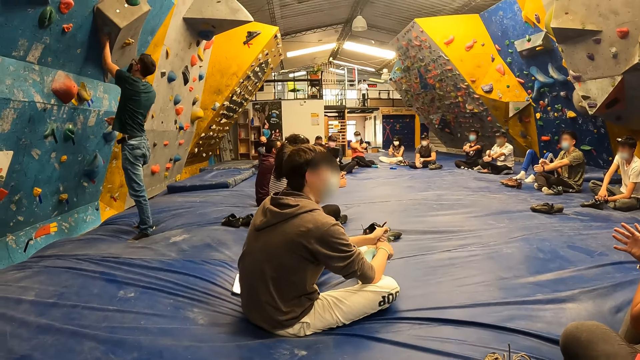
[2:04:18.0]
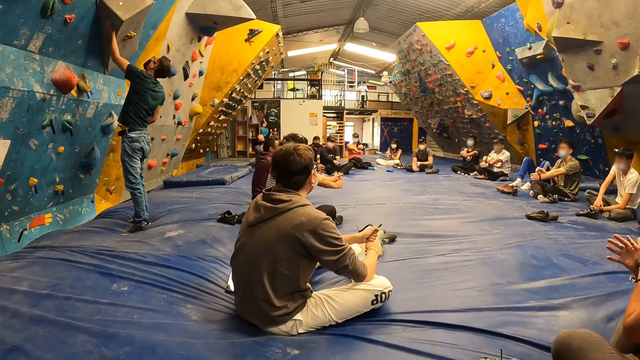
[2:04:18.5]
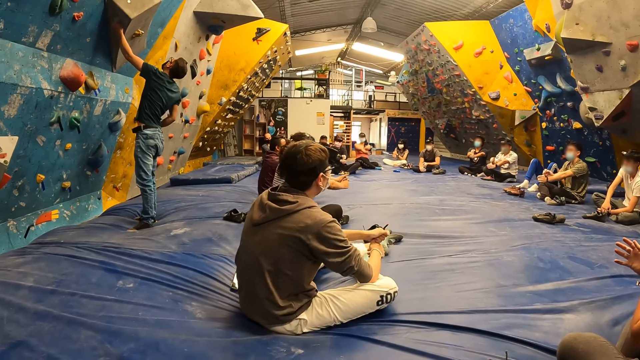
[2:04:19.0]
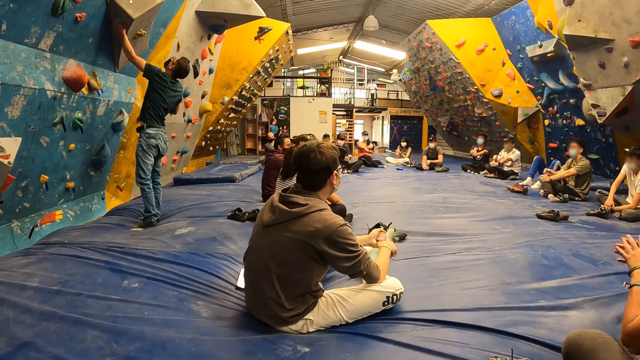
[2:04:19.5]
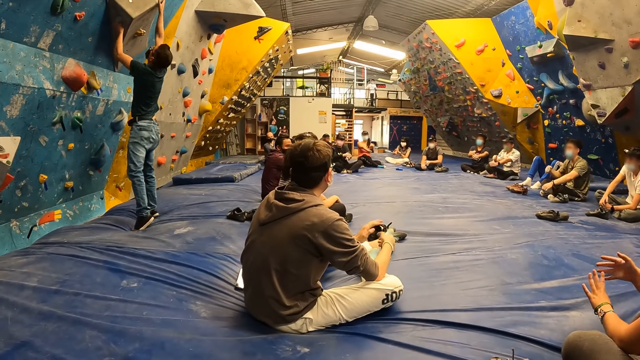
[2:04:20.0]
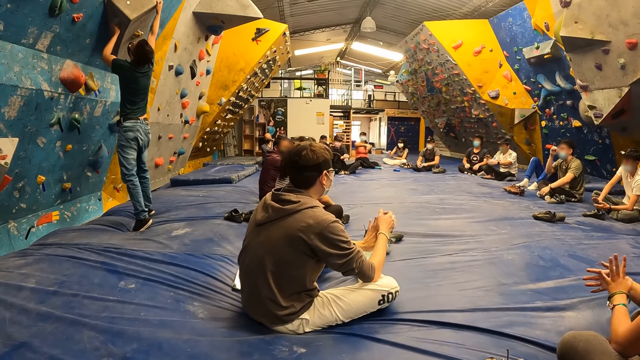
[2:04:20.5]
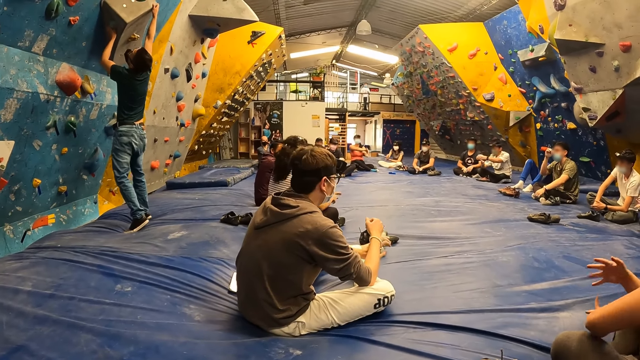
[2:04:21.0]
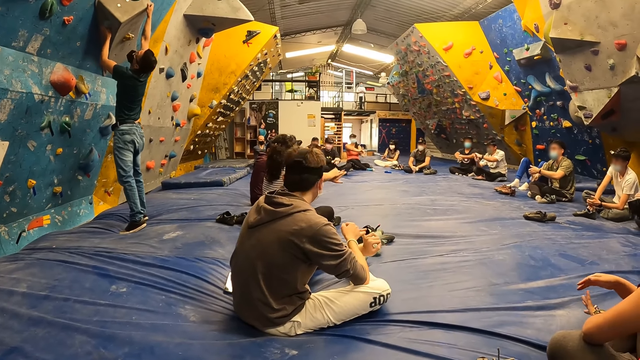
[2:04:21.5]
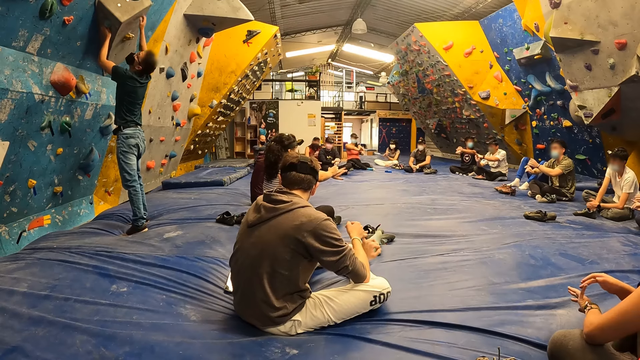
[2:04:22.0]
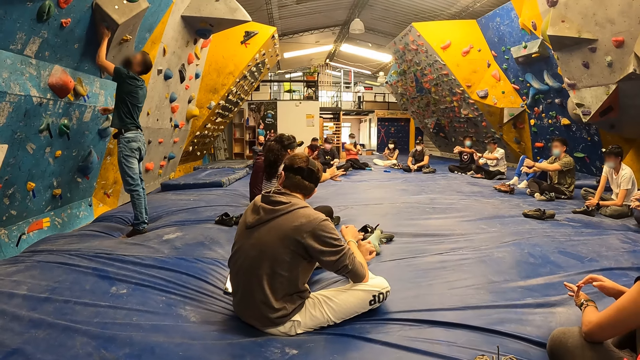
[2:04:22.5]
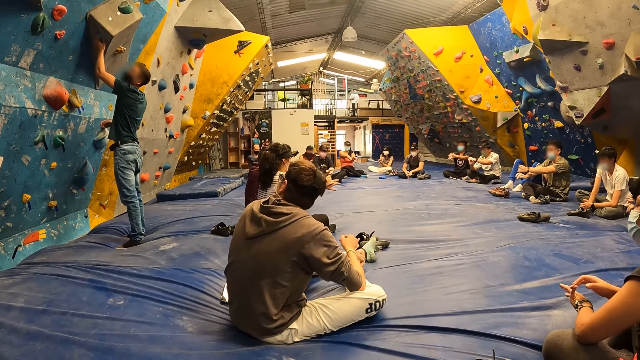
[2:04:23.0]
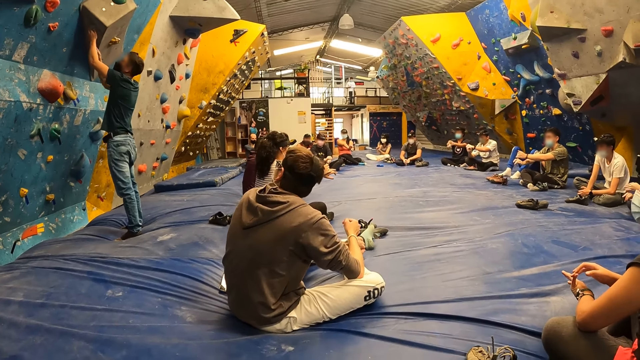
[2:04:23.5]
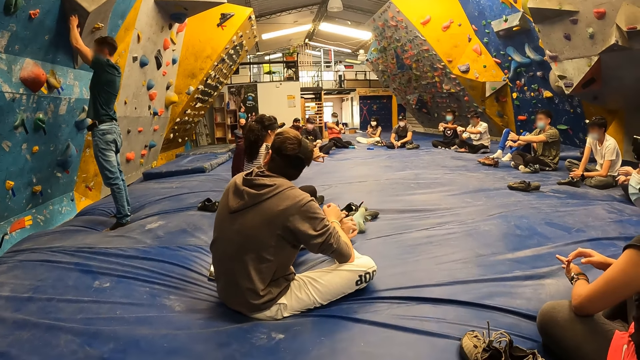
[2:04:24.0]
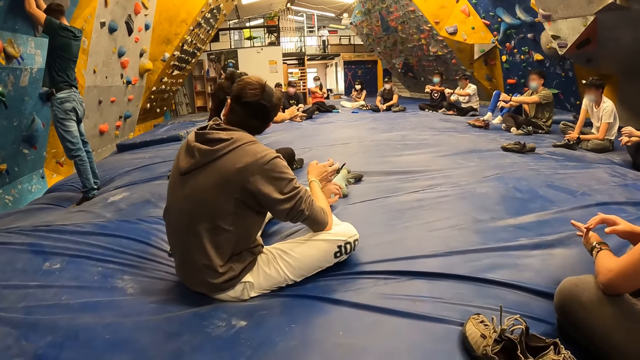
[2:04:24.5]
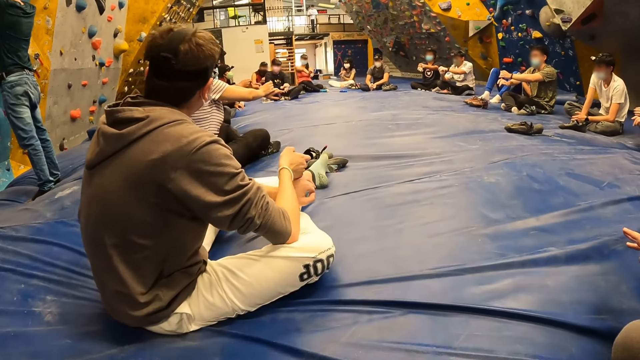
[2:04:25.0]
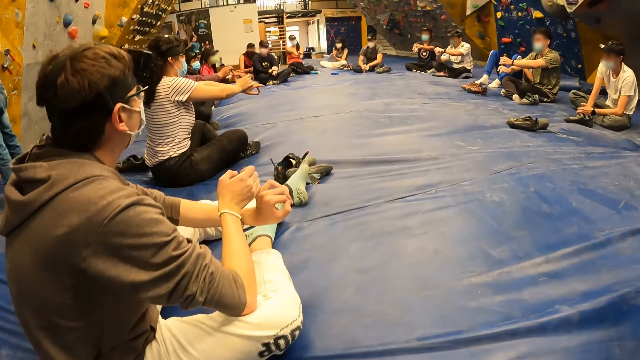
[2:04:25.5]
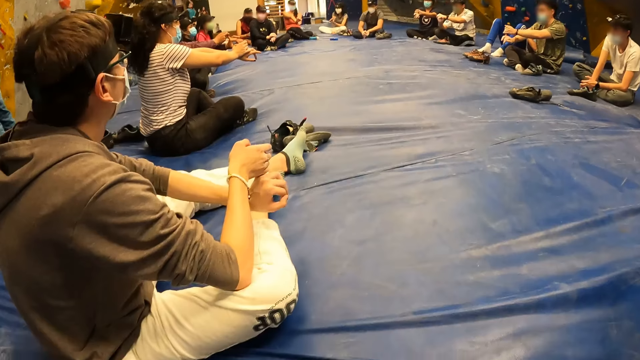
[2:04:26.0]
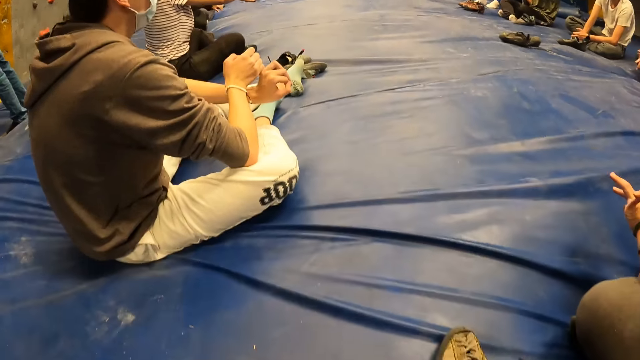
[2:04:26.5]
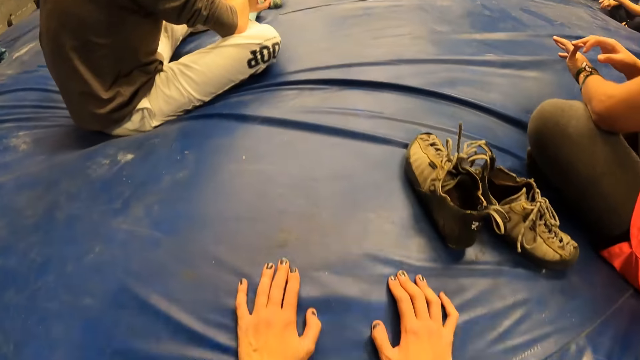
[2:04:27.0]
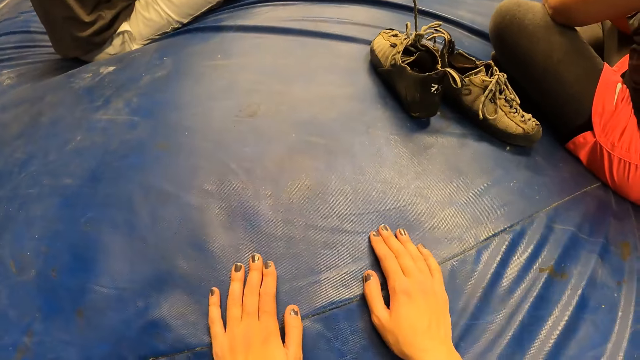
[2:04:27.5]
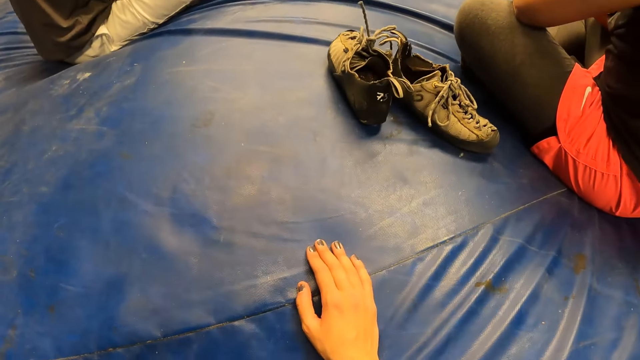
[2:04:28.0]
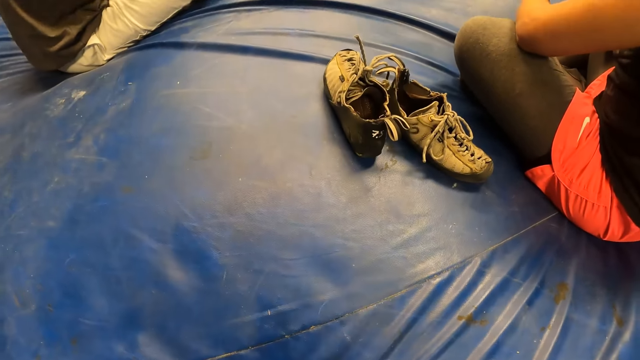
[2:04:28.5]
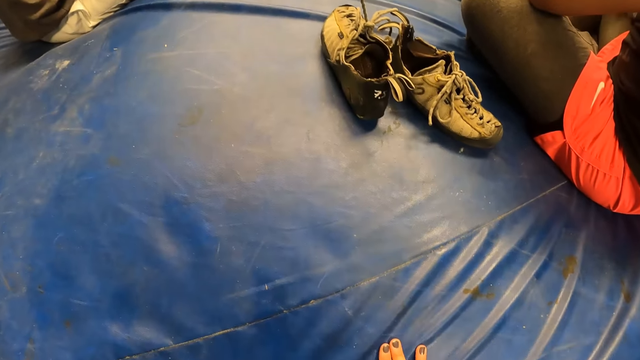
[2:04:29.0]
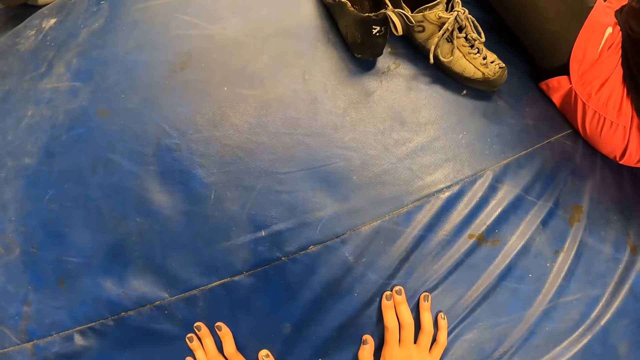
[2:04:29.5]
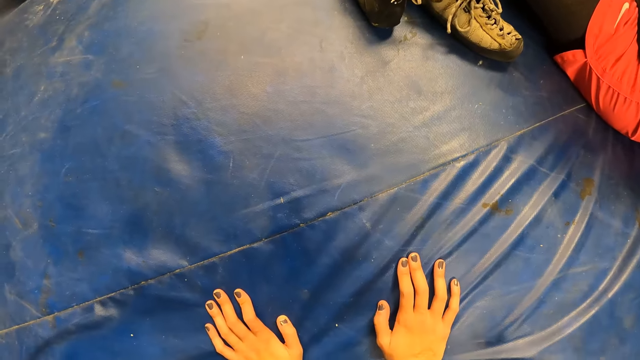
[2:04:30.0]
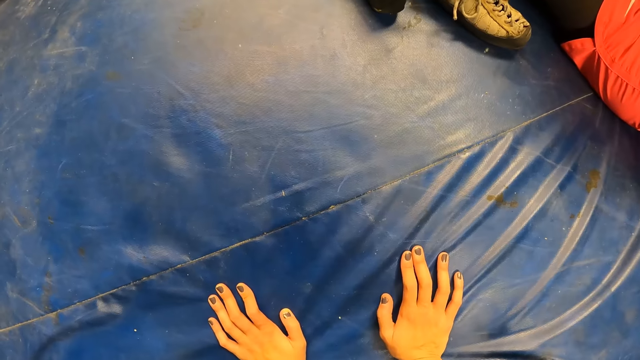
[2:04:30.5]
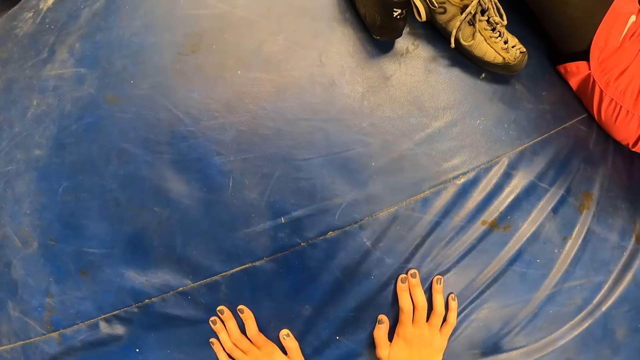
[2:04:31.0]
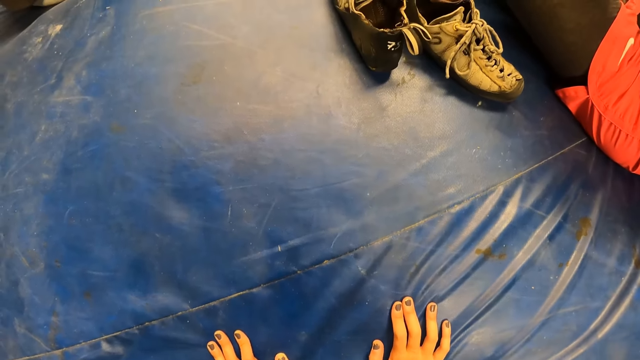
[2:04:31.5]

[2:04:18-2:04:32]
The man holds the bouldering wall with his left hand. The man holds the bouldering wall with both hands. The camera wearer leans forward. They gaze at the surface. They withdraw their hands. They rest on the floor with both hands. They lean backwards with both hands on the floor. They gaze at the surface. They look at their hands.

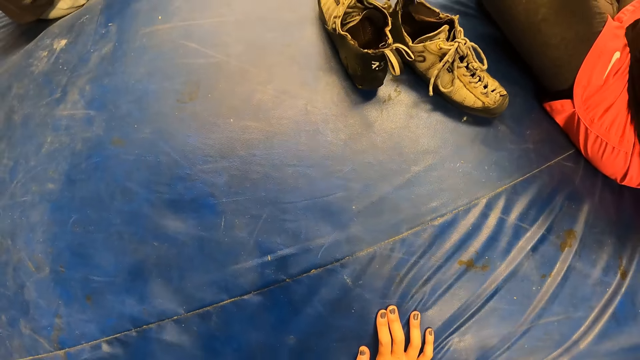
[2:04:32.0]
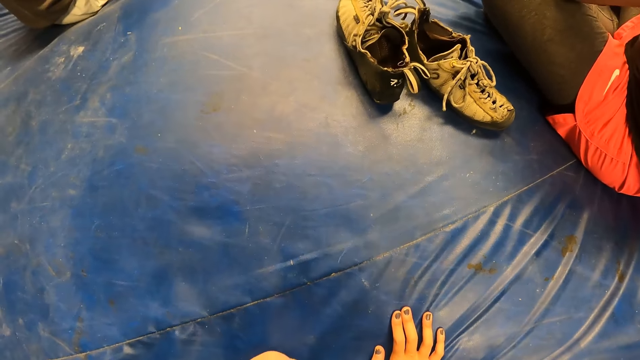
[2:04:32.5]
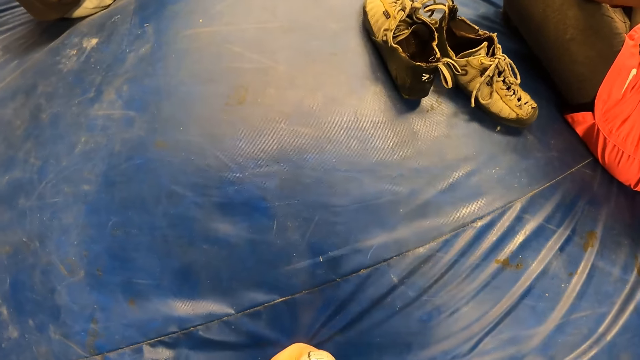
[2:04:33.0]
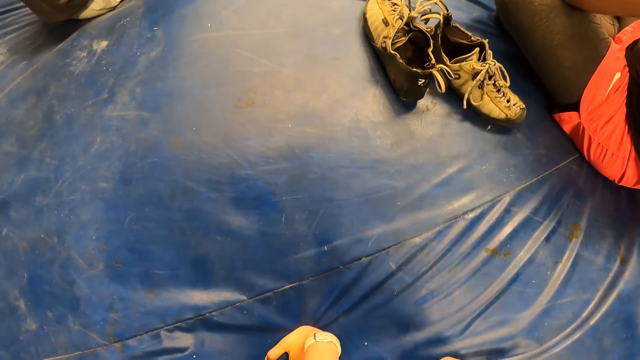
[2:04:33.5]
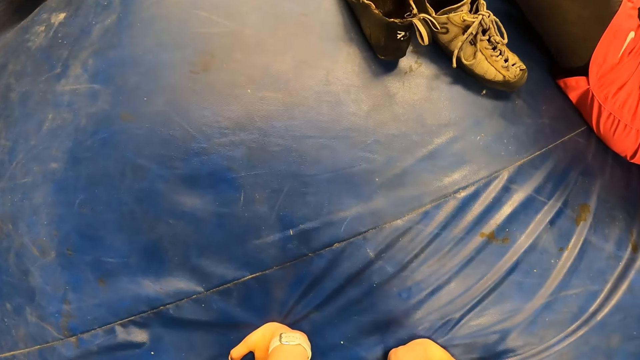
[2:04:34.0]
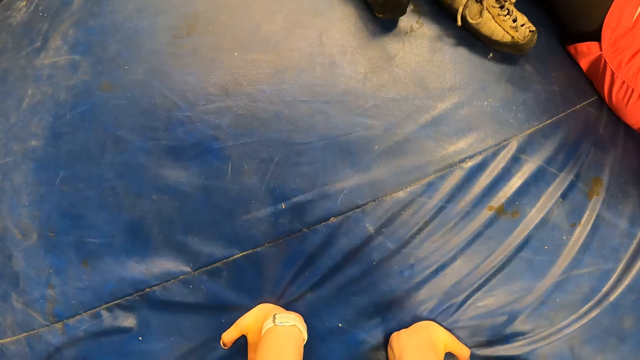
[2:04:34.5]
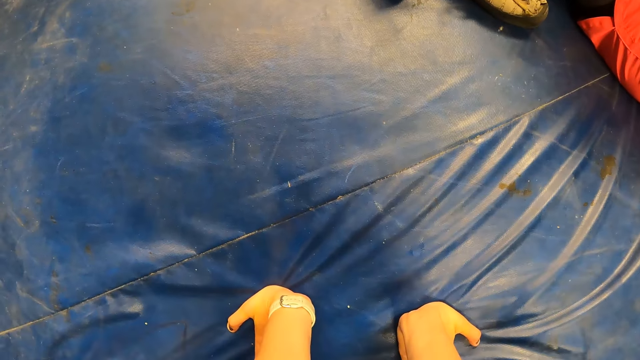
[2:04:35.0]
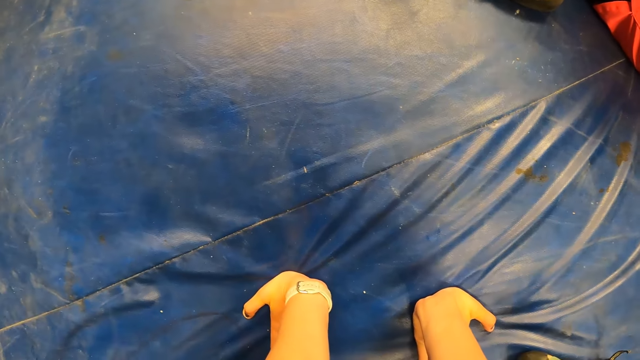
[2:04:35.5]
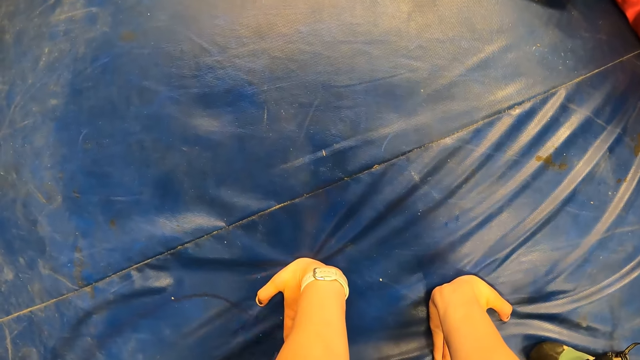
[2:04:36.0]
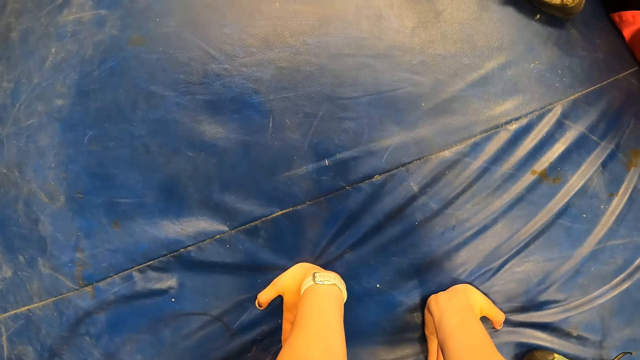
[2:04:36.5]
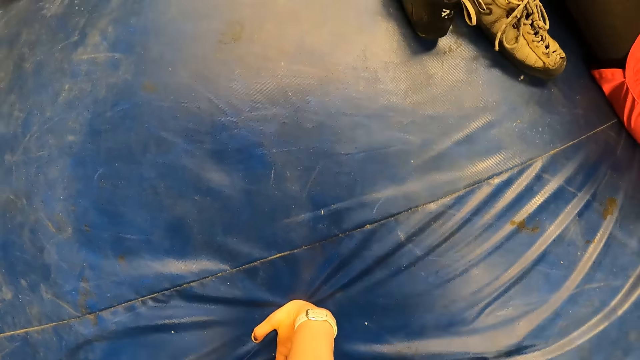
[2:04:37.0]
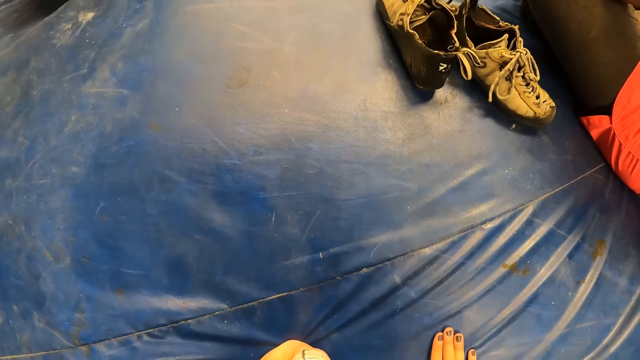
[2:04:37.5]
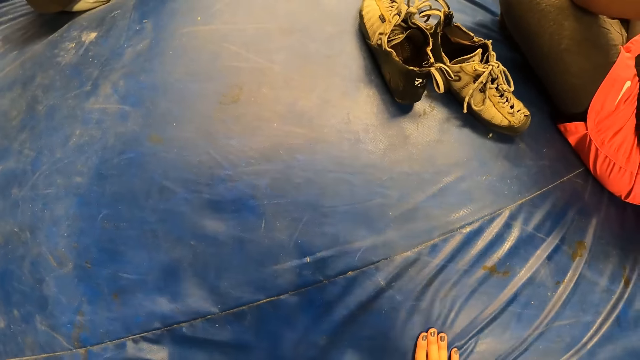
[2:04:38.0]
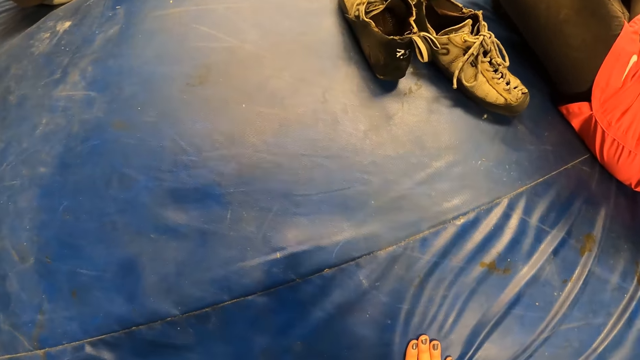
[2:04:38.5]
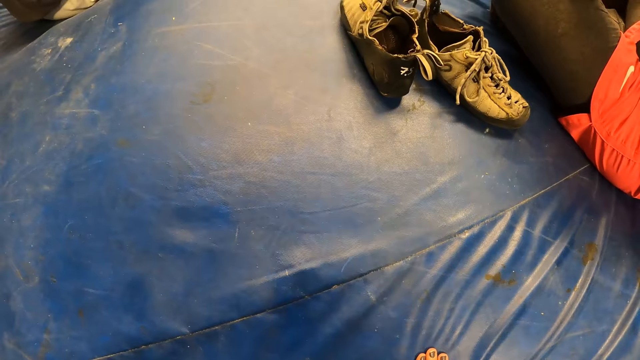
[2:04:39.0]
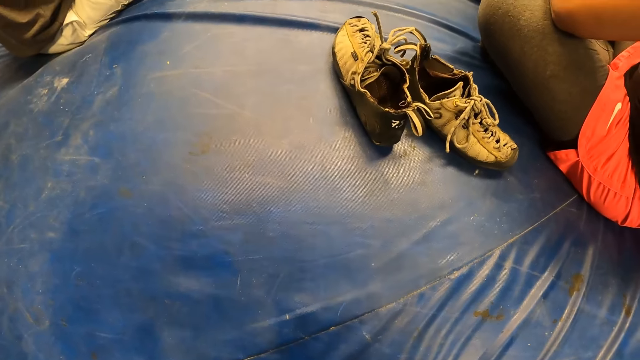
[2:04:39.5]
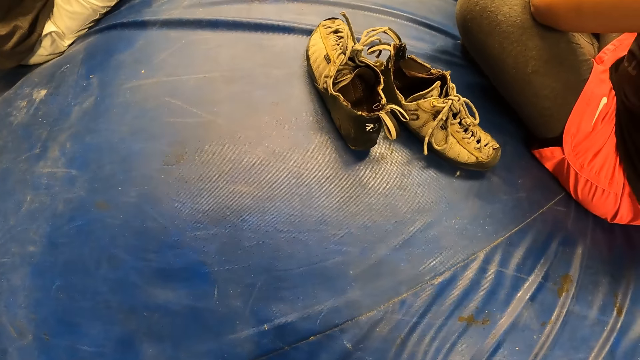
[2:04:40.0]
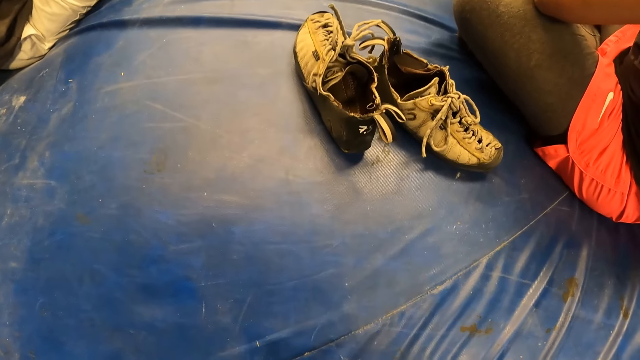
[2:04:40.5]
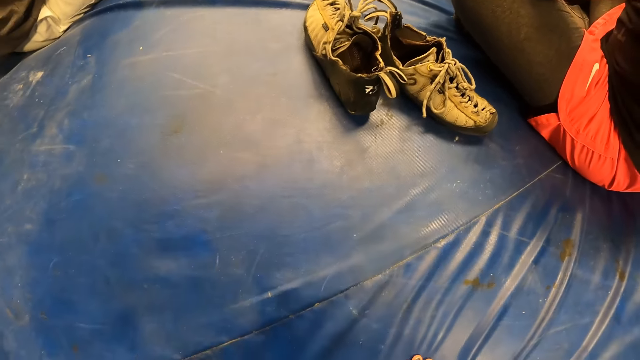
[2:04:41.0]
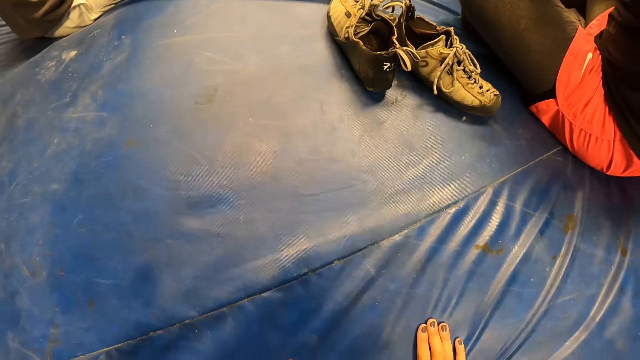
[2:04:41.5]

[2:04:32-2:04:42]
The camera wearer moves their right hand. They look at their hands. They move their right hand. They gaze at the surface.
